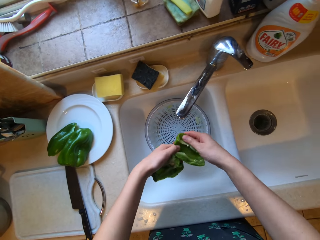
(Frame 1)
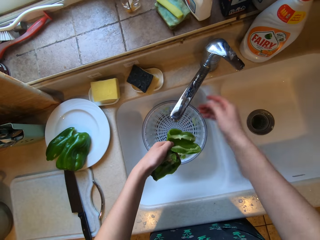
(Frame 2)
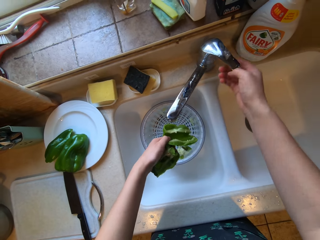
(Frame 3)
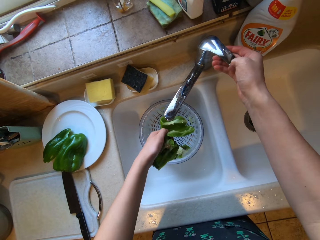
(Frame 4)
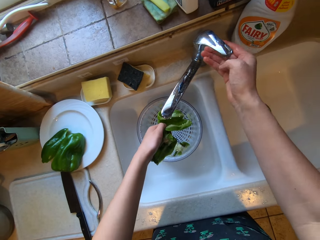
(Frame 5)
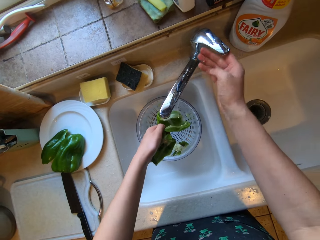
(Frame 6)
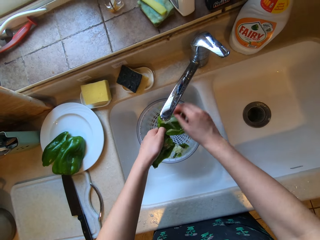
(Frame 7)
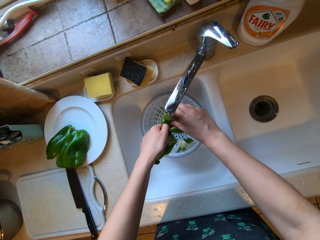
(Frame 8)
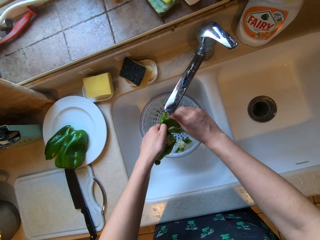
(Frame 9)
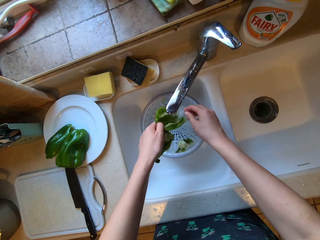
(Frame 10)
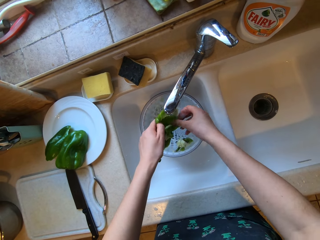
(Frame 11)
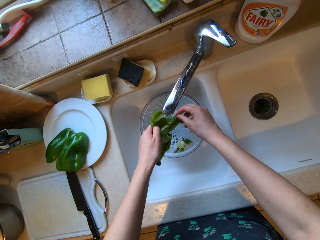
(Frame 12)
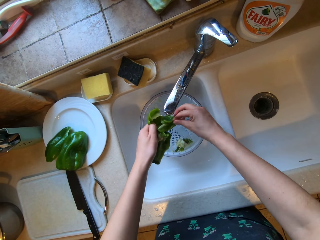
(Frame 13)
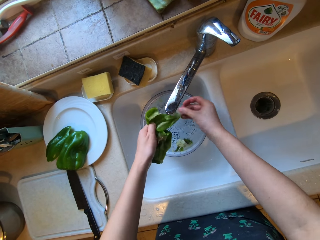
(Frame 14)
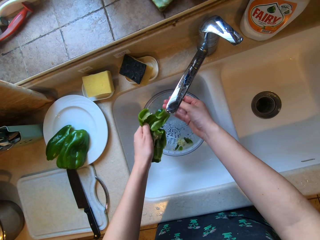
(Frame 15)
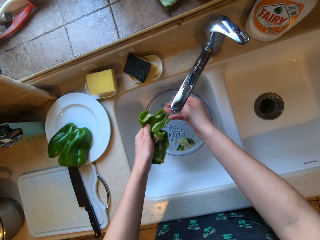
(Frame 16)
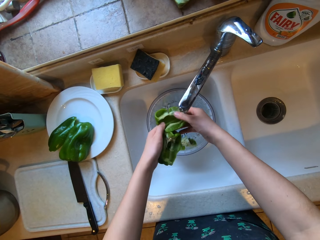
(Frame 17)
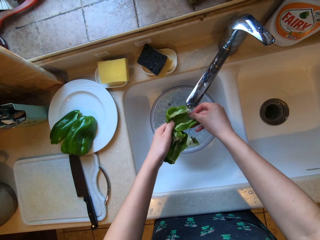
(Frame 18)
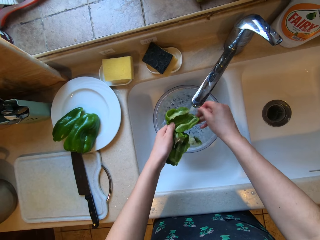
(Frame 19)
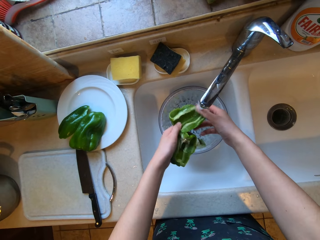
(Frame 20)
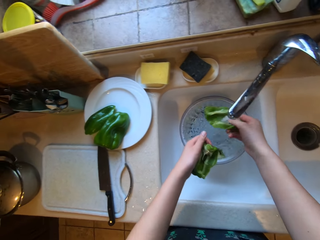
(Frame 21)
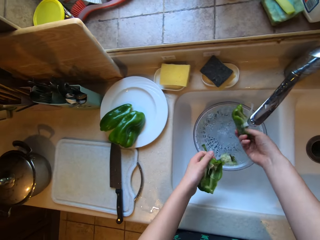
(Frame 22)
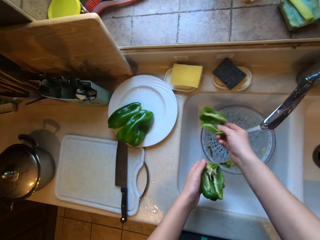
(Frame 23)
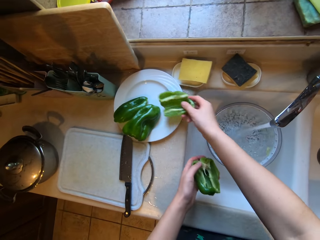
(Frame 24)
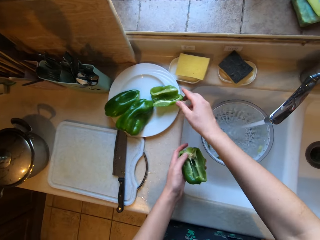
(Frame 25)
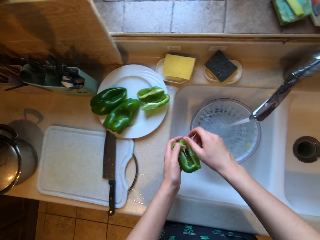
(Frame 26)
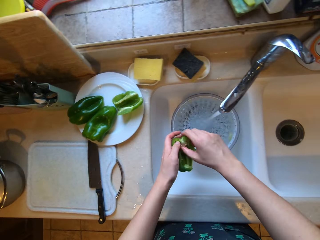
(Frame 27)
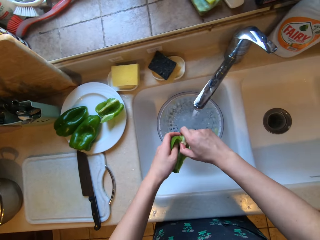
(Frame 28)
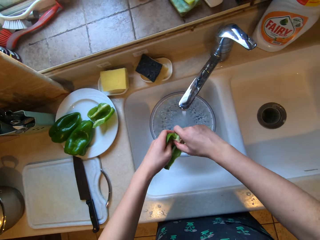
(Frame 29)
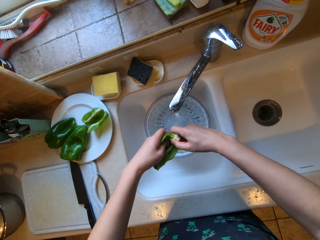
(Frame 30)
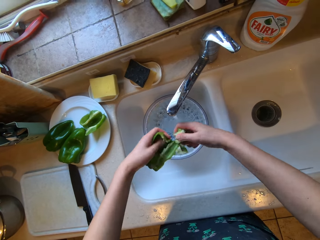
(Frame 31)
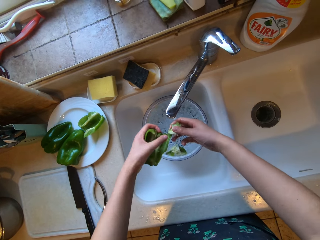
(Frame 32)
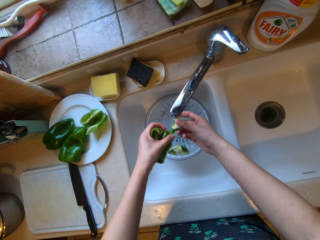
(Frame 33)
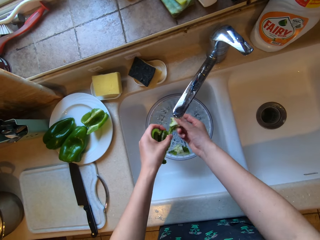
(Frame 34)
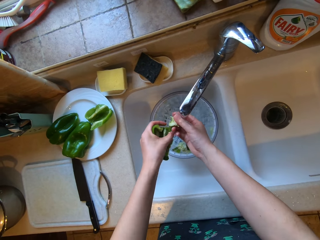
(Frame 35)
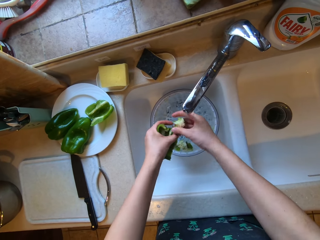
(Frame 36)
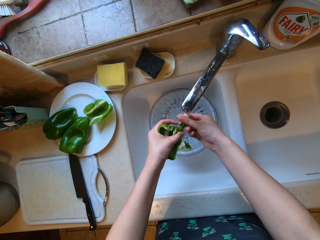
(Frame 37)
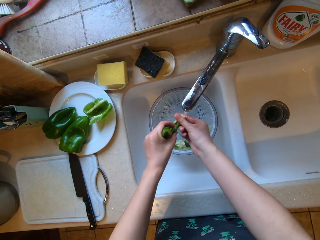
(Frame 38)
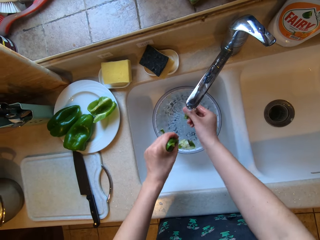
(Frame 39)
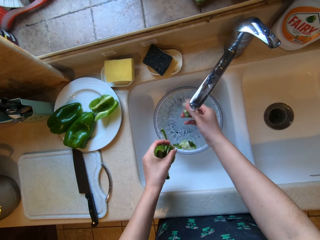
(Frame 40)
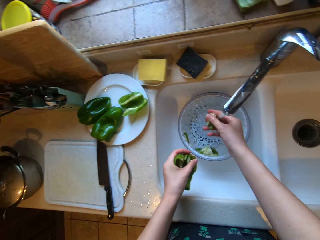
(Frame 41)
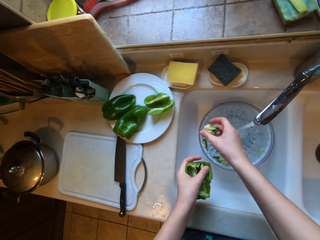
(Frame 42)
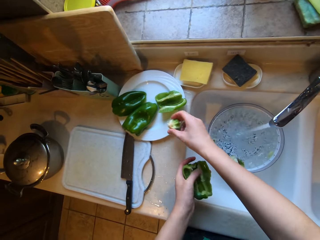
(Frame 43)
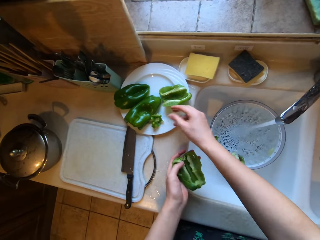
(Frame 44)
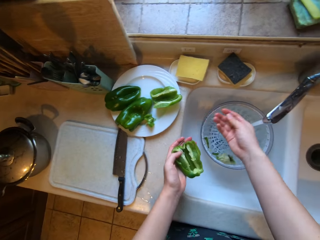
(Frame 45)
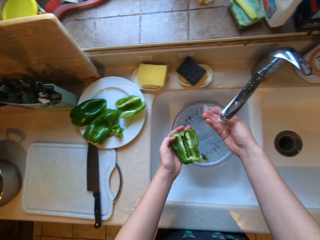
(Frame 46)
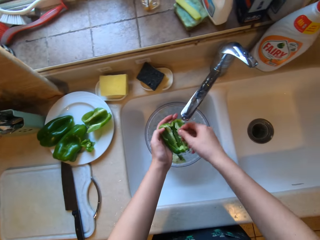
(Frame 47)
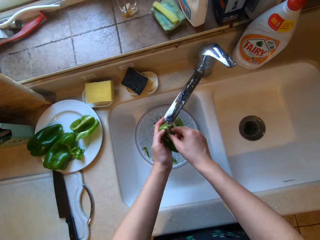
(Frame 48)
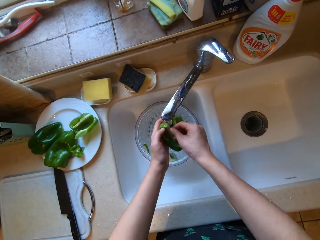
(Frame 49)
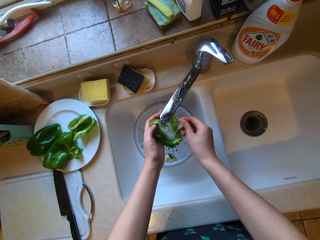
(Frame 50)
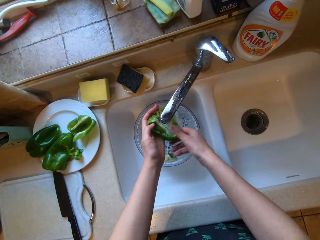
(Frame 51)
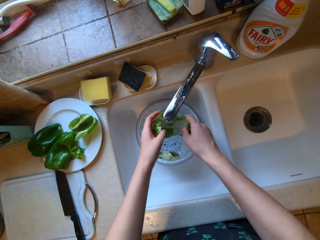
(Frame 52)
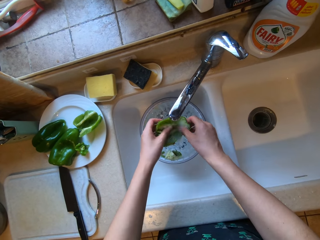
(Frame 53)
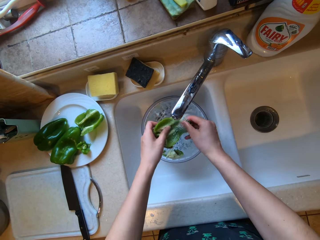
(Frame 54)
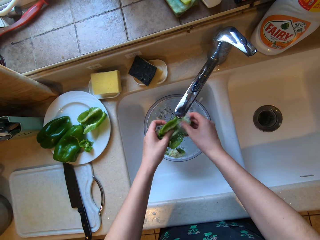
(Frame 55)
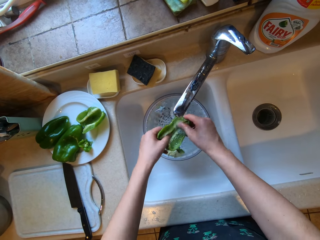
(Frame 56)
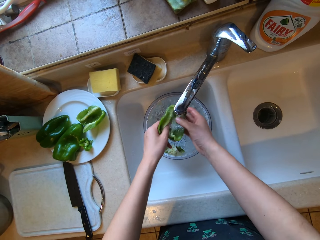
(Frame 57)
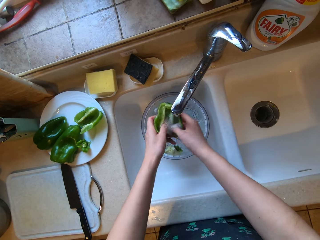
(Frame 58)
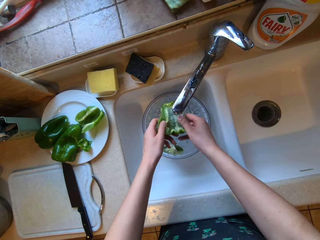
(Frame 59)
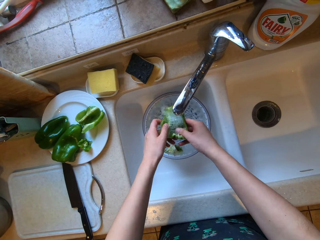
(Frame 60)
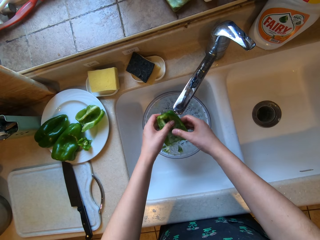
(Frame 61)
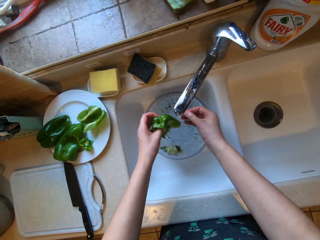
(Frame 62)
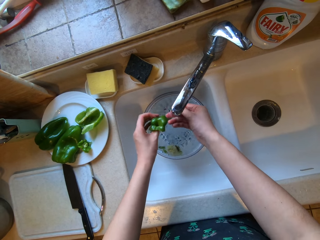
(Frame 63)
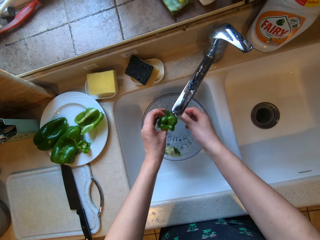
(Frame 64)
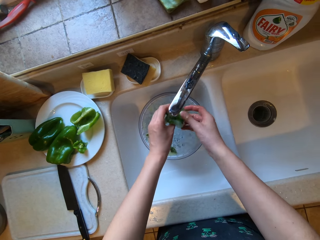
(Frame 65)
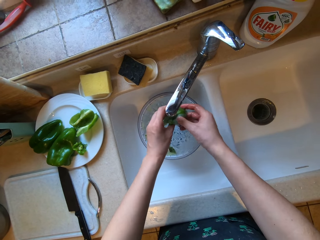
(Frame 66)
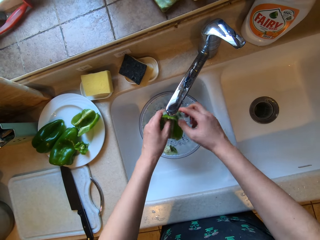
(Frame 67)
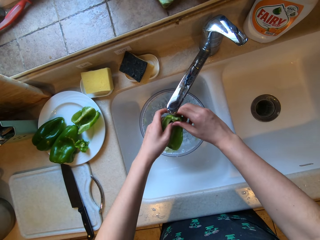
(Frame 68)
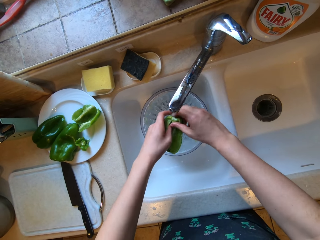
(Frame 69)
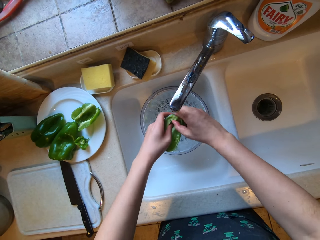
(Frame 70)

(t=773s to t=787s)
The camera wearer opens the tap with his right hand. He washes the inside of the half green bell pepper with both hands. He drops the half of the piece of green bell pepper with his right hand. He removes a part of the green bell pepper with his right hand. He washes the part of green bell pepper with his right hand. He drops the part on the plate with his right hand. He washes the inside of the other half green bell pepper with both hands.

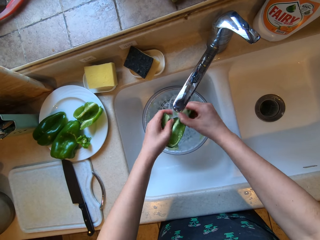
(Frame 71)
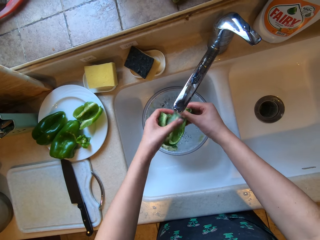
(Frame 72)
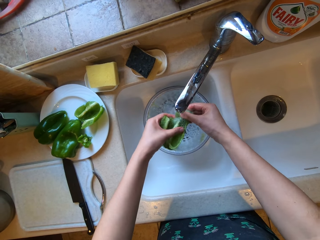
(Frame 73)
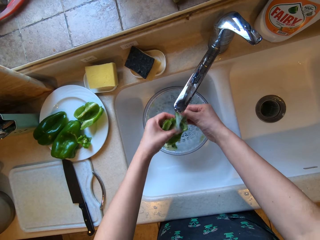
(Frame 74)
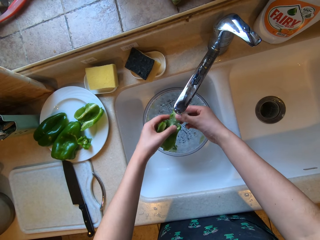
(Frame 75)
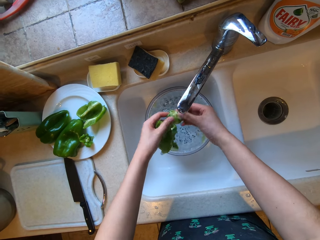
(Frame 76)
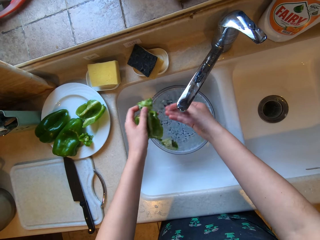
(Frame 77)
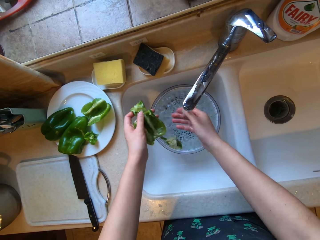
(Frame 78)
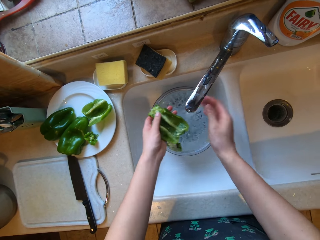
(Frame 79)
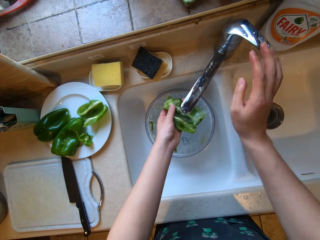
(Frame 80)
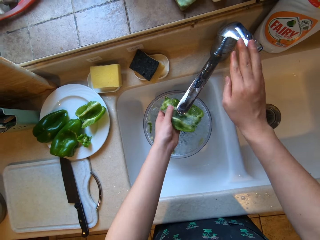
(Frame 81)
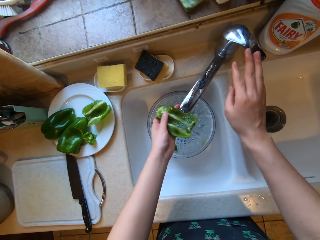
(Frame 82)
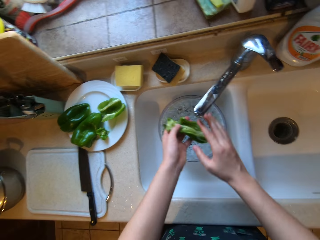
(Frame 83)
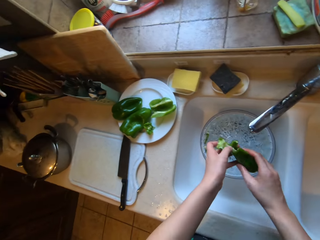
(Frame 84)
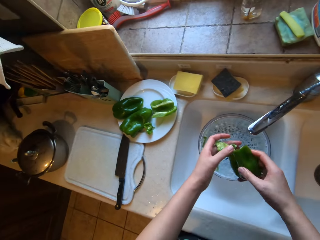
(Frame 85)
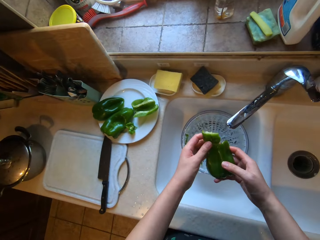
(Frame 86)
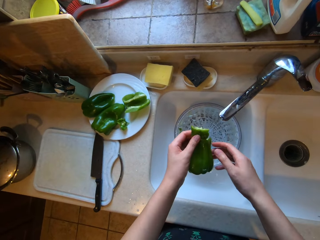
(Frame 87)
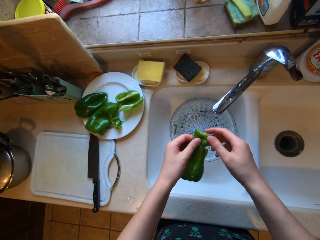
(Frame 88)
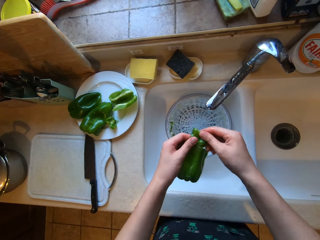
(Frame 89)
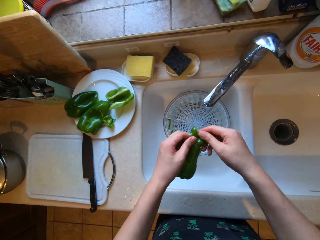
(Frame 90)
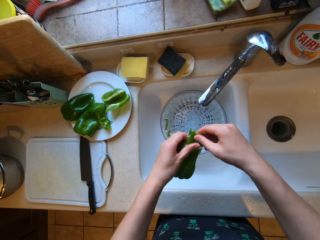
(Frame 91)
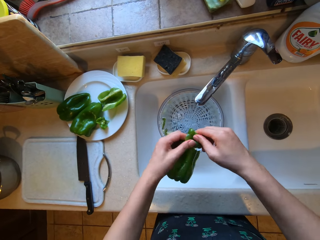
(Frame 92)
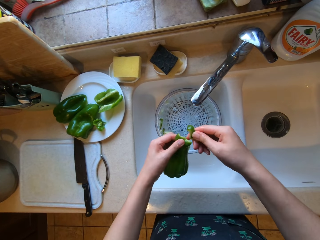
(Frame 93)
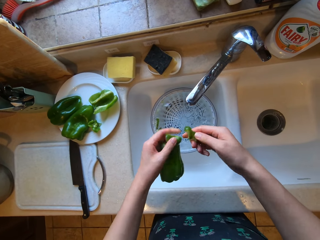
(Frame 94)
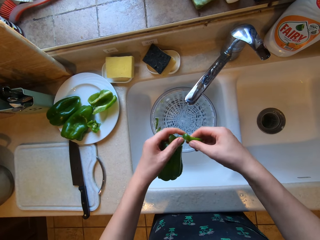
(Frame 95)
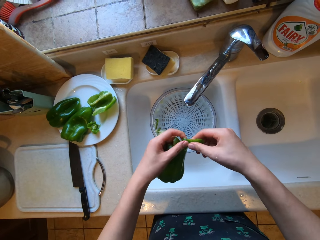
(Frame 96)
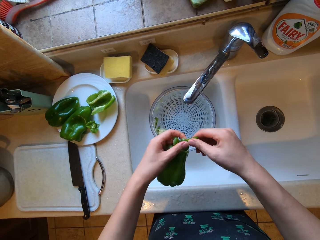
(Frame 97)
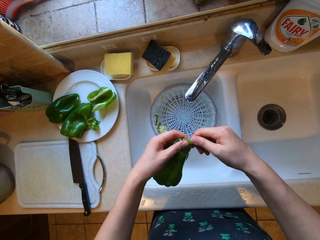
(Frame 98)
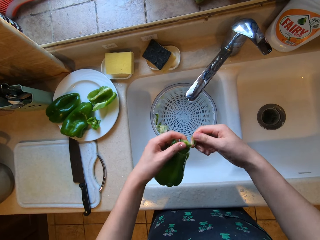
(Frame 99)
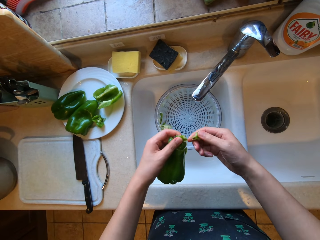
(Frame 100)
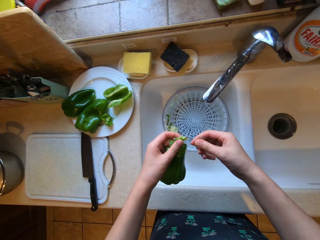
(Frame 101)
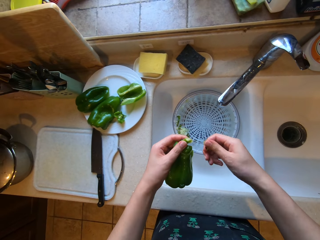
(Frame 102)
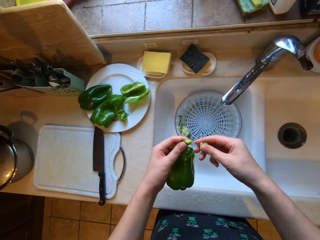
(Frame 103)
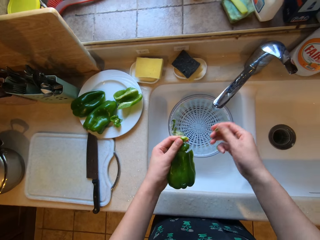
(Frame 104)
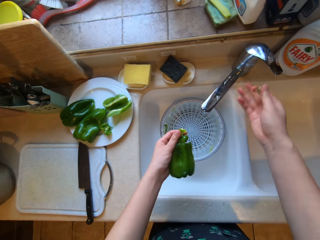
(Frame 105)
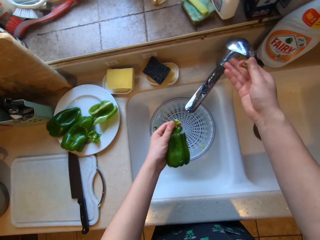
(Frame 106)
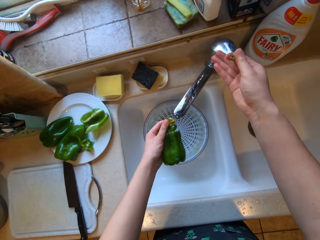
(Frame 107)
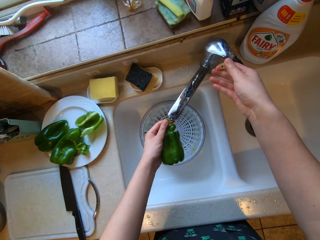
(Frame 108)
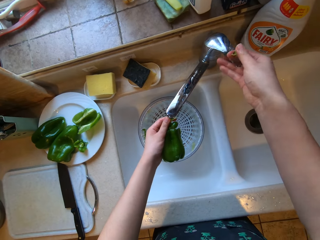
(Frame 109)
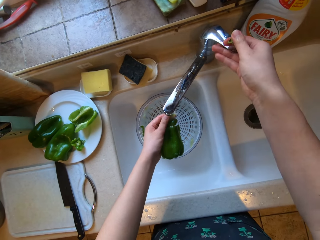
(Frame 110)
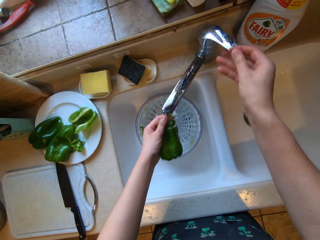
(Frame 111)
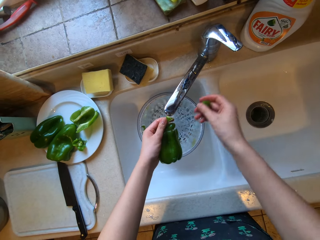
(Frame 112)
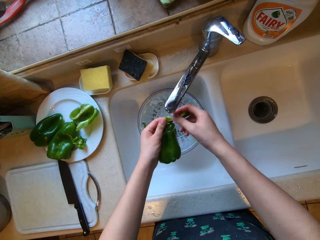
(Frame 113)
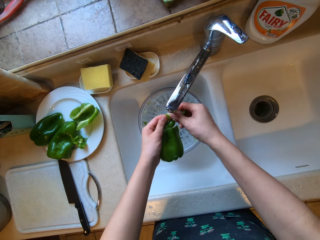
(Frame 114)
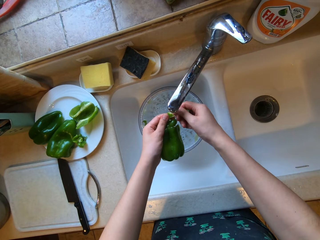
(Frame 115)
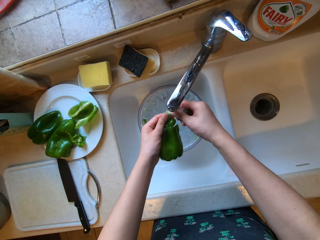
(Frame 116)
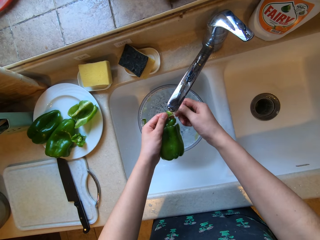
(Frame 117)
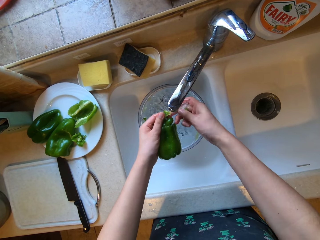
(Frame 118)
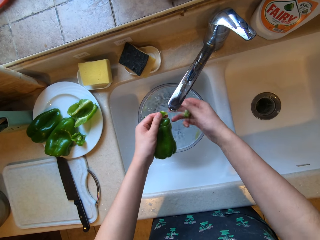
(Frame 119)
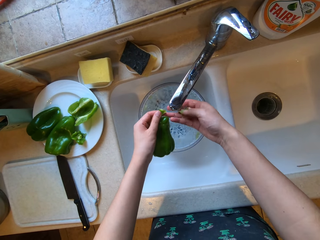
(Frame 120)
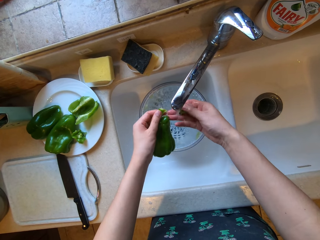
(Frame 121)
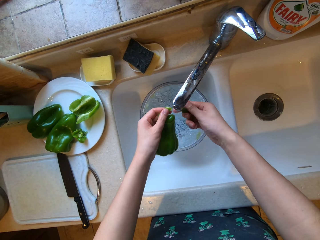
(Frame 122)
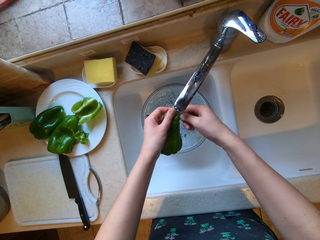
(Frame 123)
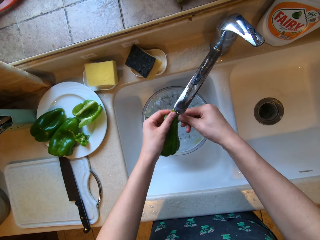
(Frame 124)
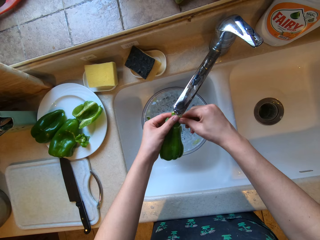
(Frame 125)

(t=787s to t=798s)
The camera wearer closes the tap with his right hand. He breaks the hot pepper. He cuts a part of the green bell pepper with his right hand. He opens the tap with his right hand. He washes the part of green bell pepper with his right hand.
